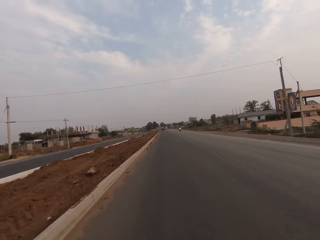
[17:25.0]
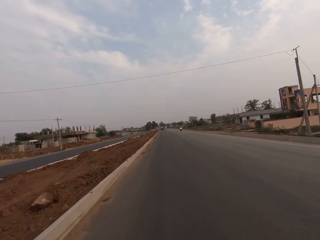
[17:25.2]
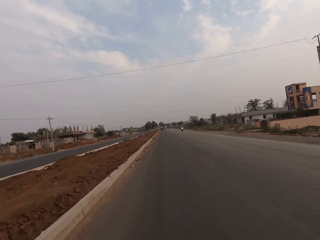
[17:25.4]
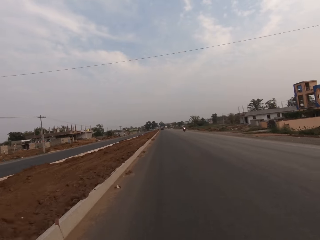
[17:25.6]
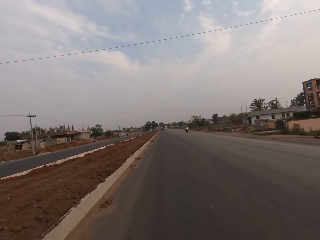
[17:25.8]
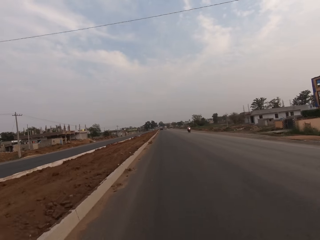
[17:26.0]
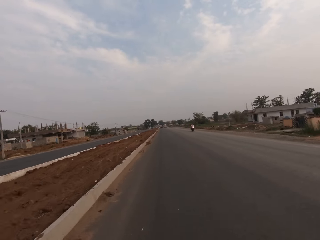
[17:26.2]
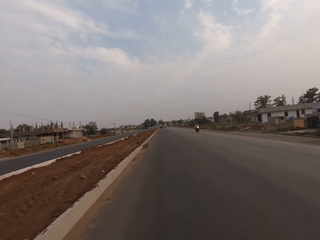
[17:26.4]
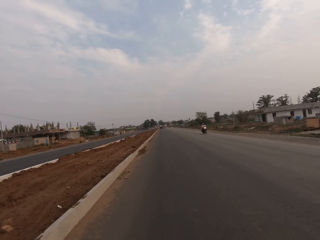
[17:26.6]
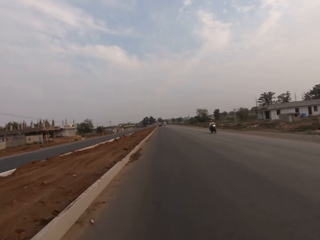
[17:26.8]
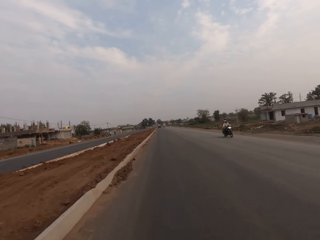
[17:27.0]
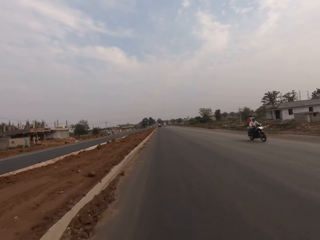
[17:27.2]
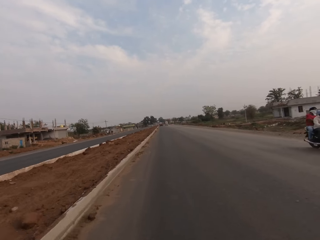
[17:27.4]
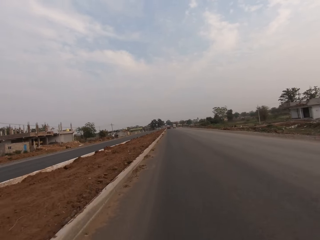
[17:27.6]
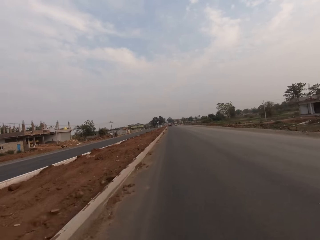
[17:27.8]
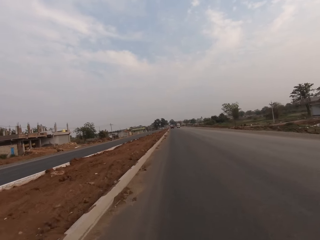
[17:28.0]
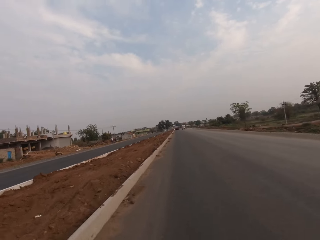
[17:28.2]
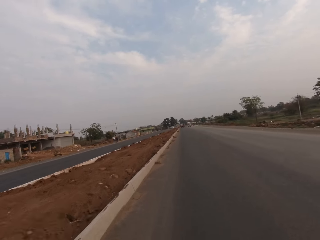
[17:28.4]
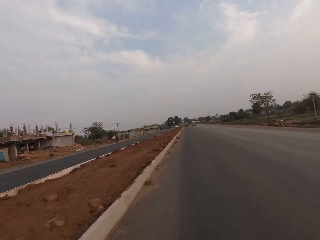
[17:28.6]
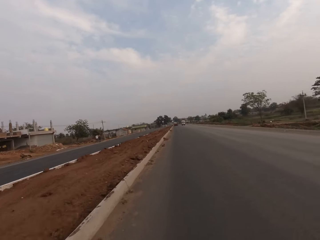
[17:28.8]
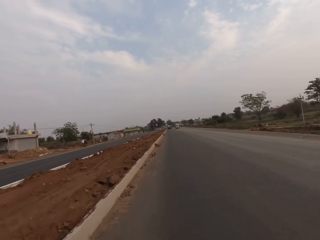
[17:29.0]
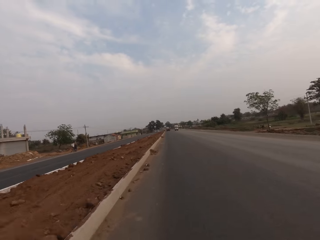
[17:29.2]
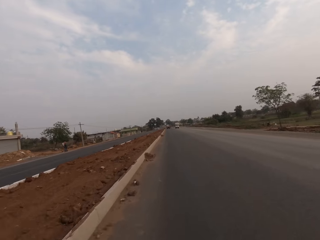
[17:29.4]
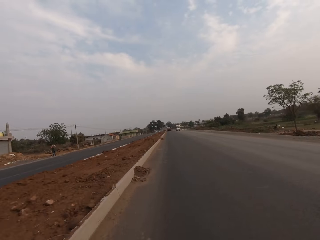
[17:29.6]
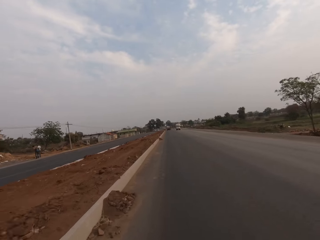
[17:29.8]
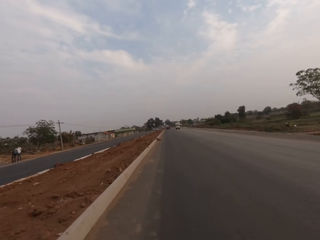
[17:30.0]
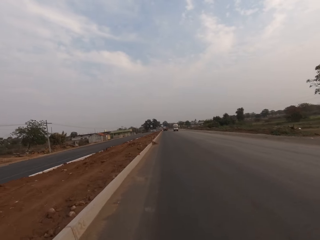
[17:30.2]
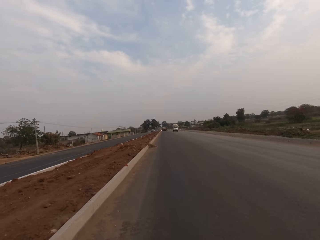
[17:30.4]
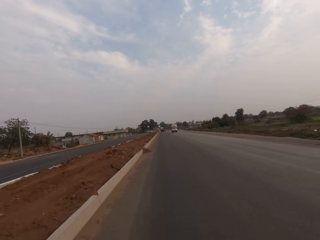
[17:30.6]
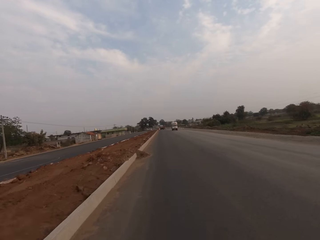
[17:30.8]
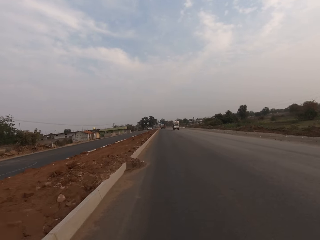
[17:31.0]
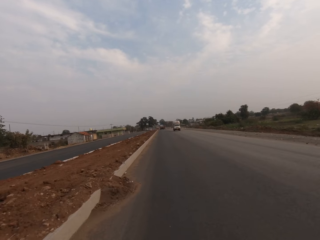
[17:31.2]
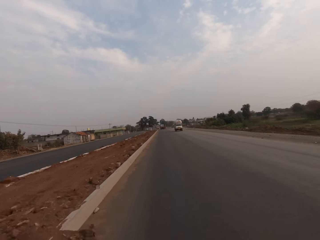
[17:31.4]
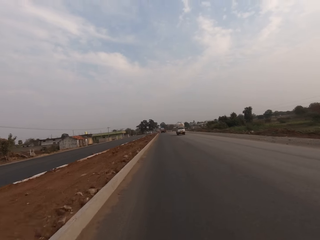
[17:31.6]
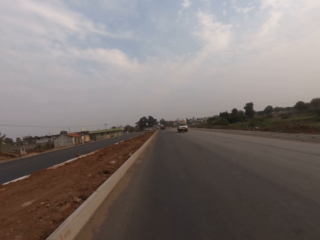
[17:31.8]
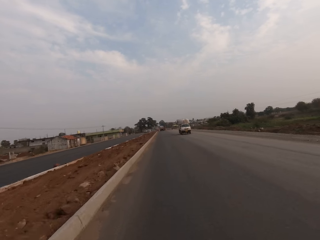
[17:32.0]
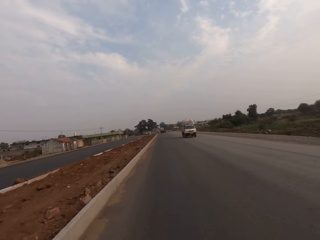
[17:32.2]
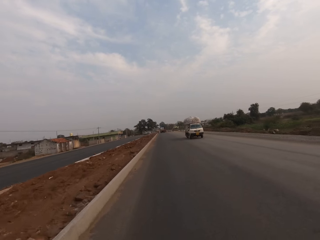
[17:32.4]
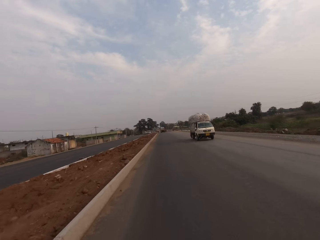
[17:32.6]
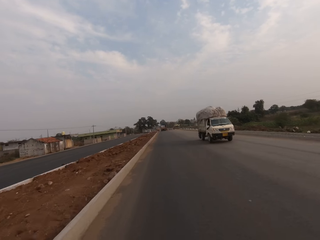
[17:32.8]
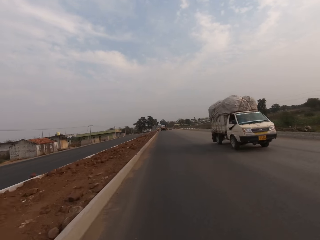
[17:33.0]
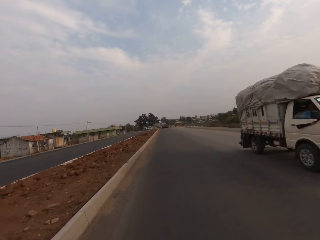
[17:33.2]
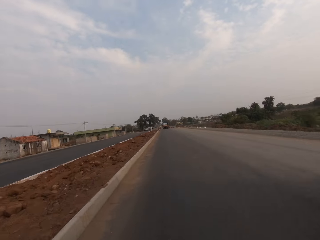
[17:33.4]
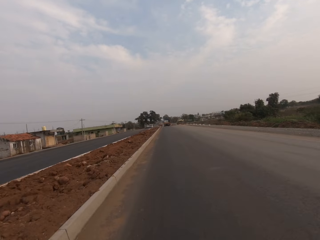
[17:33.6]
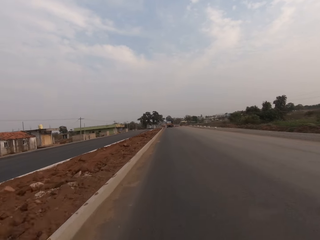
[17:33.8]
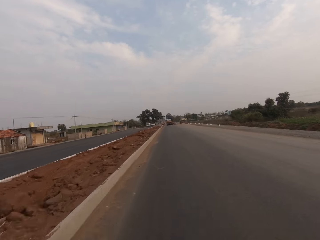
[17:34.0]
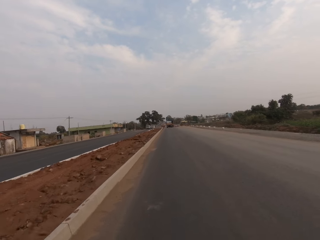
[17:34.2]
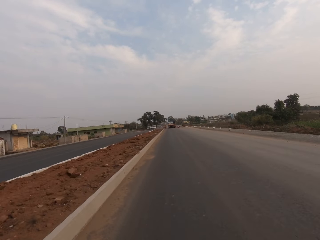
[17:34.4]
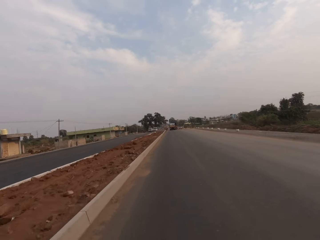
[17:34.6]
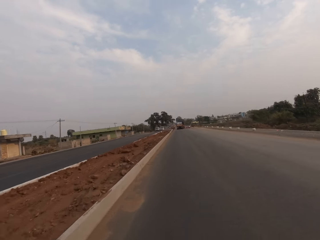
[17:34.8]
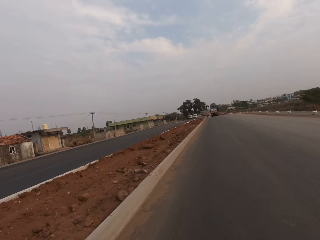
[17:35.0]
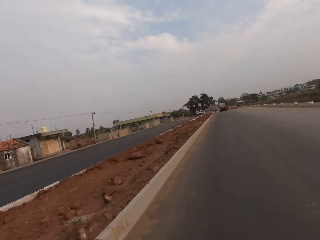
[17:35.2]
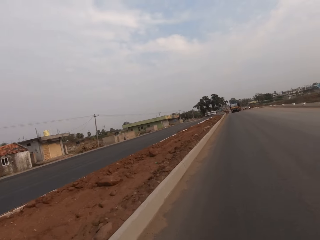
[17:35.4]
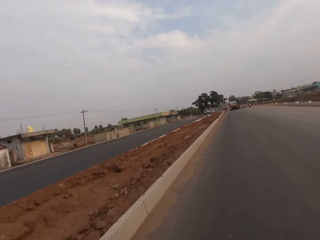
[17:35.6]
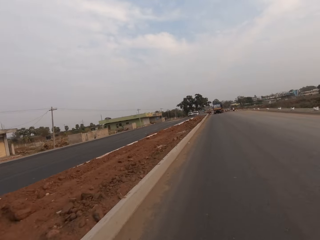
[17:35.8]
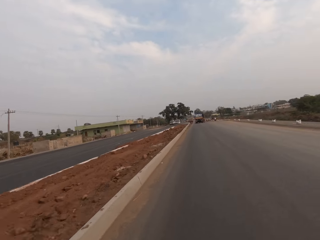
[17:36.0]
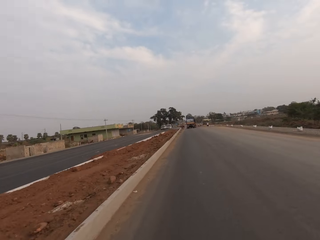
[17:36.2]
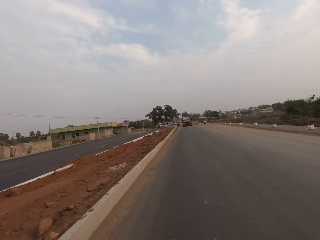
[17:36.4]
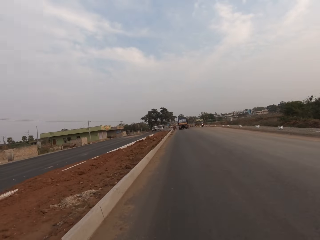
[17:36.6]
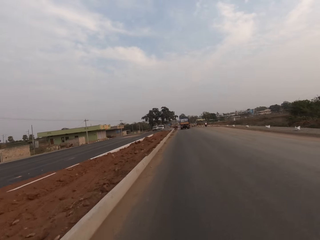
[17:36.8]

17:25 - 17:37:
The camera wearer rides past a motorcycle. They ride past a lorry.

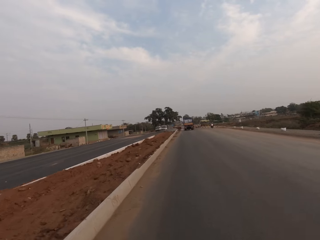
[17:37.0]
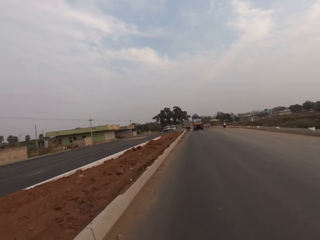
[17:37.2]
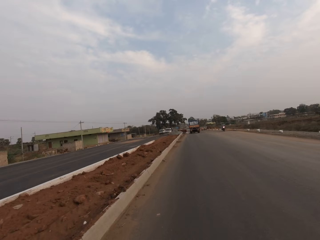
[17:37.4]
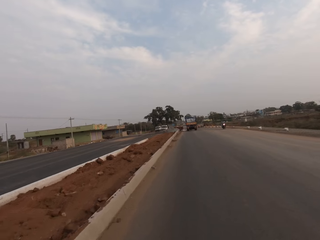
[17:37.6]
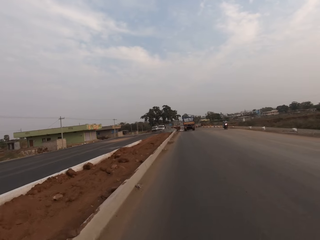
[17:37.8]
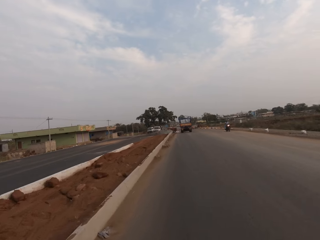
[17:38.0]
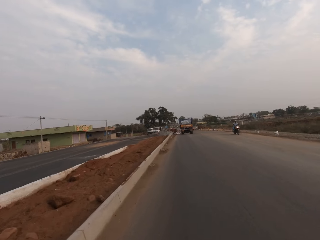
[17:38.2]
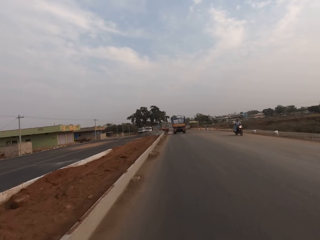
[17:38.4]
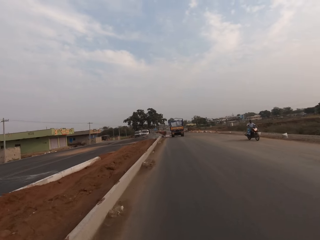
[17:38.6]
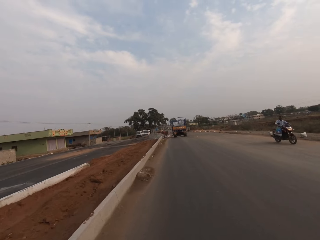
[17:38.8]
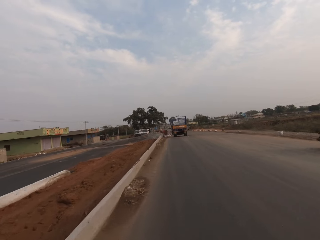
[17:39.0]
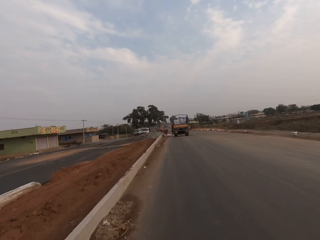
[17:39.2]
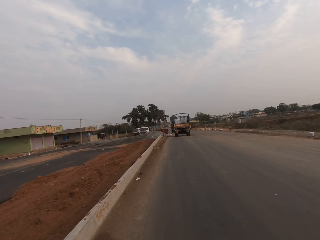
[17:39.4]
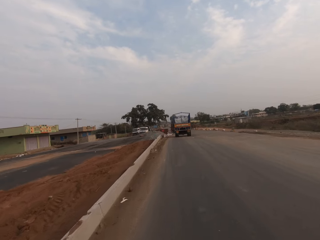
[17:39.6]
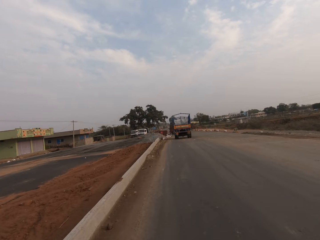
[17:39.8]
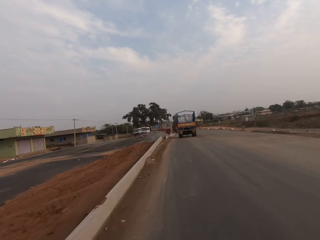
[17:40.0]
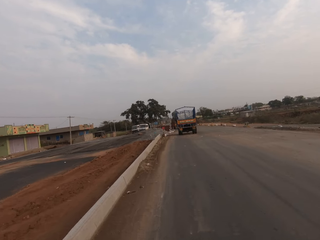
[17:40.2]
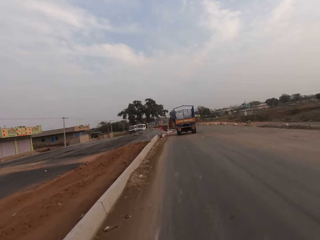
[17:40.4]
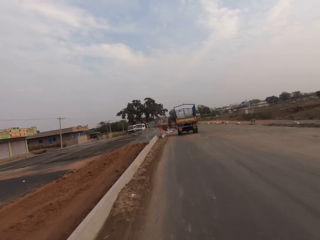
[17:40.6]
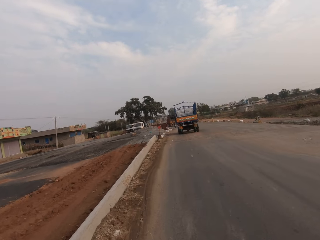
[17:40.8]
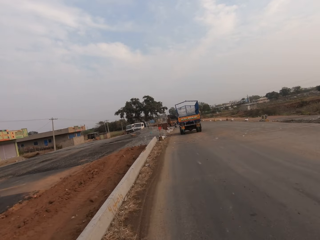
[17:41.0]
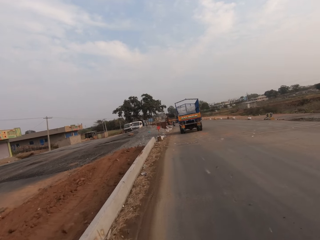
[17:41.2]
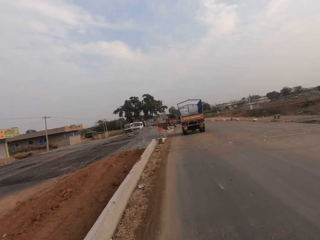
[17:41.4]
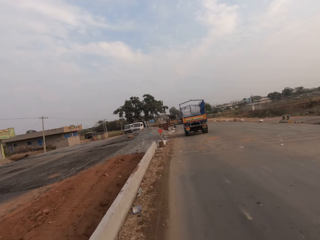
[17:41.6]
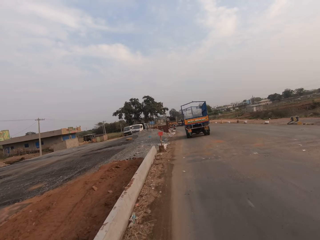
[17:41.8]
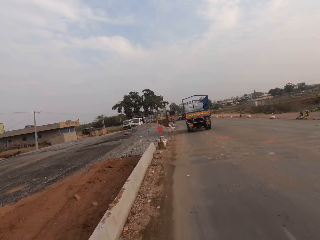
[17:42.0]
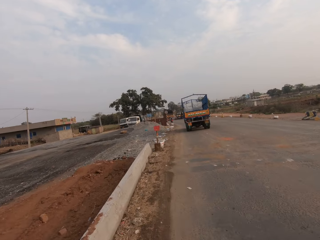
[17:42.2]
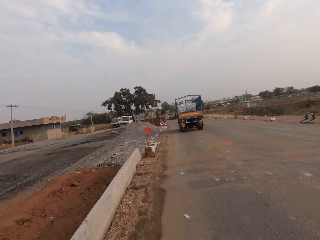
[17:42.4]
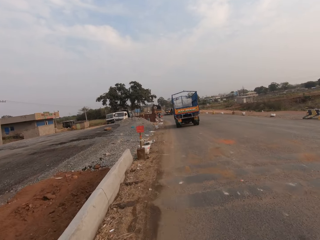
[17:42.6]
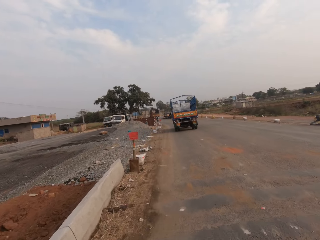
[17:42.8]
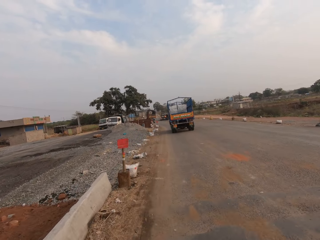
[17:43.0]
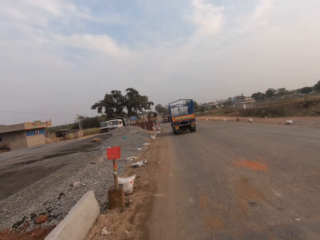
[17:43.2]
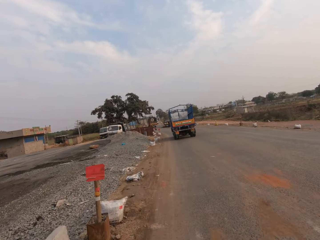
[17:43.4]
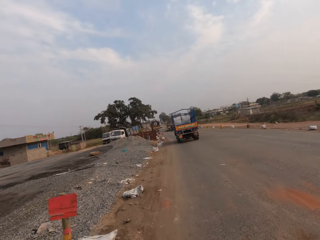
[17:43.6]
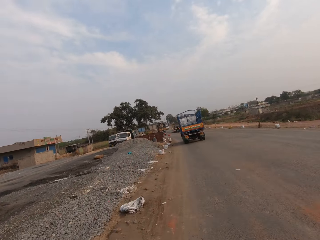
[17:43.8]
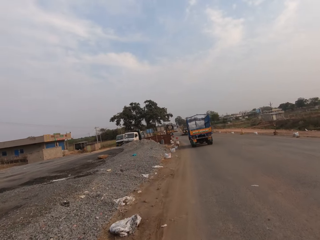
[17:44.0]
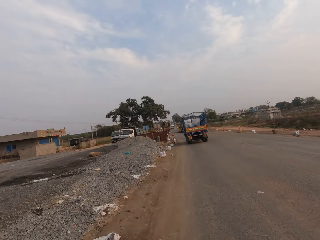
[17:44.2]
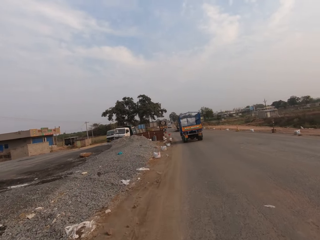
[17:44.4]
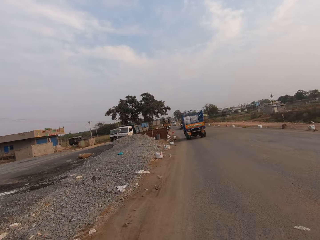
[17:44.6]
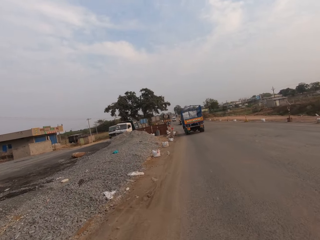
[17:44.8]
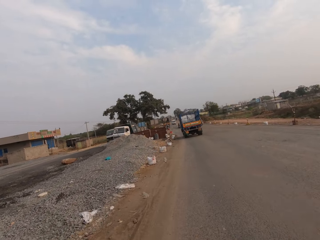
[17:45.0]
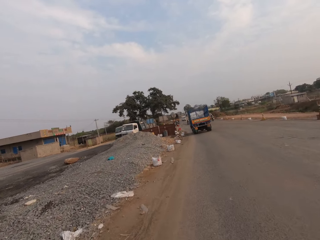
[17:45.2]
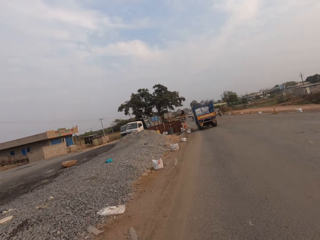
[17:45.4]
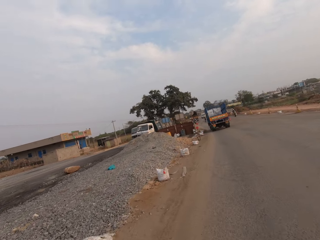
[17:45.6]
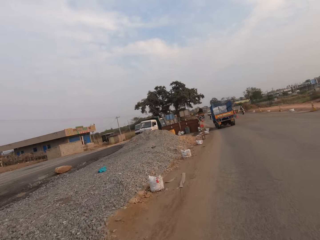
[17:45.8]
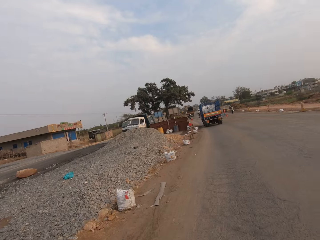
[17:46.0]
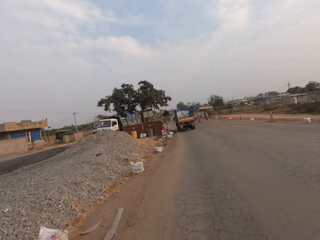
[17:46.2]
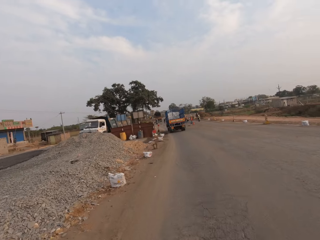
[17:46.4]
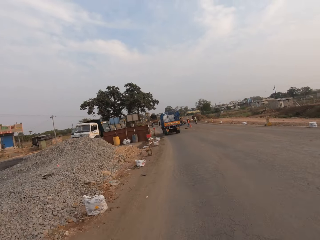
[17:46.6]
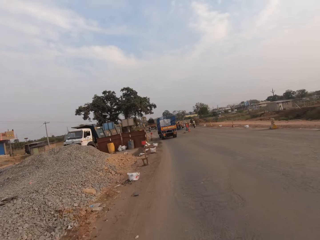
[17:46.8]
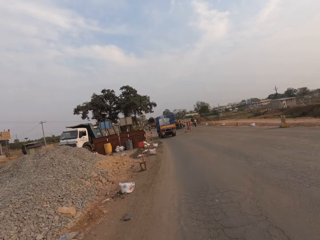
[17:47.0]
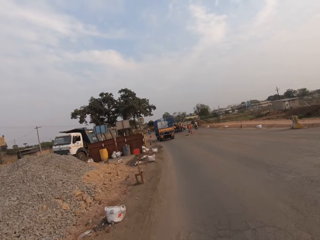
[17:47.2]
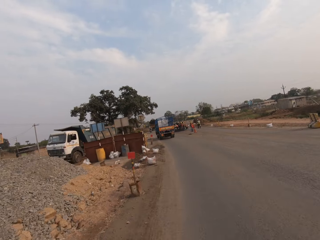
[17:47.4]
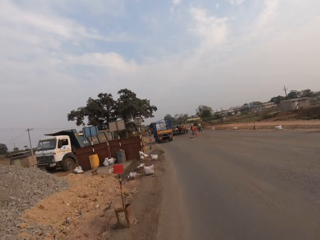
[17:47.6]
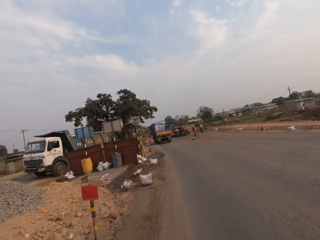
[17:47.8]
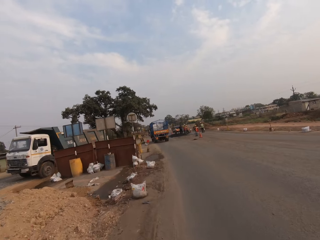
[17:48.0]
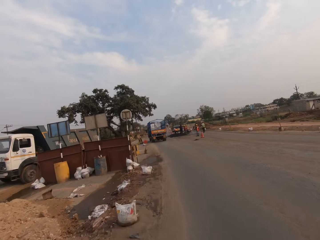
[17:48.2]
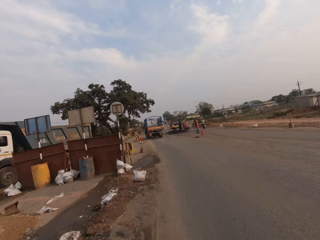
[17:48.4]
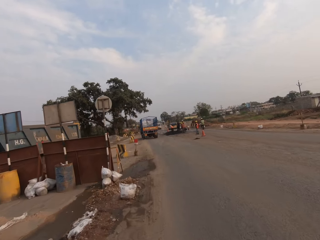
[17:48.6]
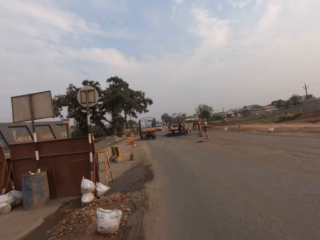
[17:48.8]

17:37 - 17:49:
The camera wearer rides past a motorcycle.
